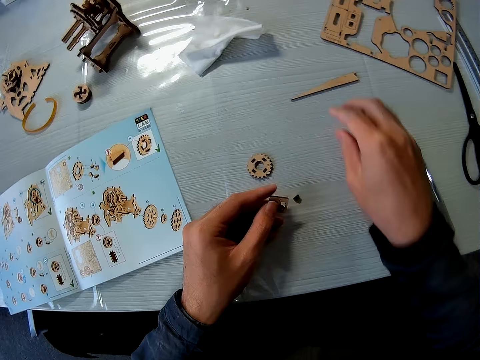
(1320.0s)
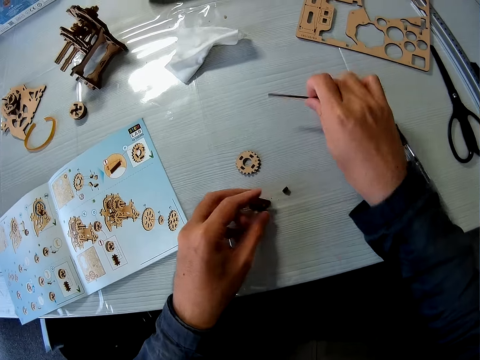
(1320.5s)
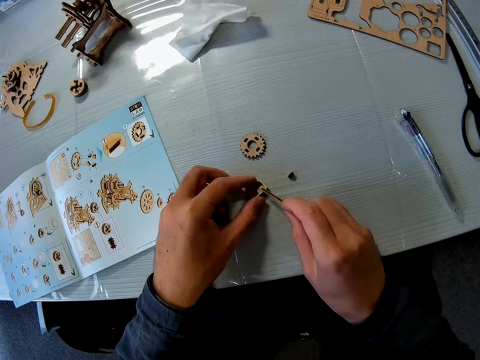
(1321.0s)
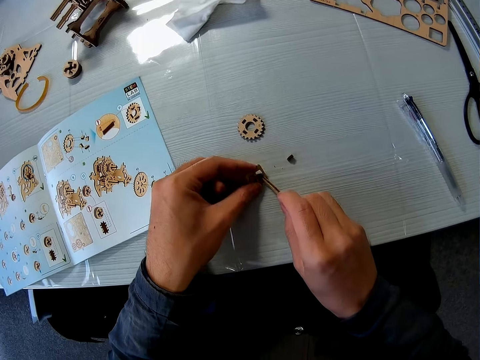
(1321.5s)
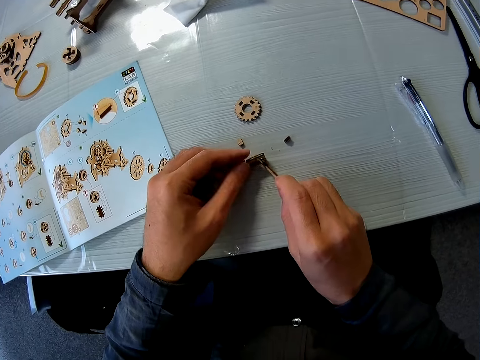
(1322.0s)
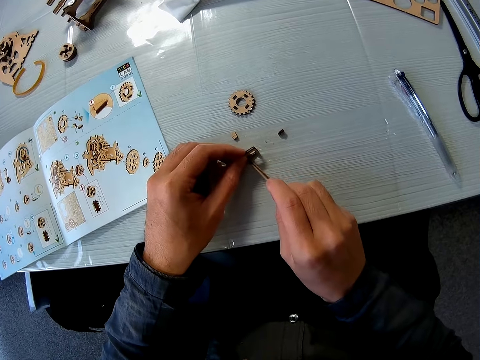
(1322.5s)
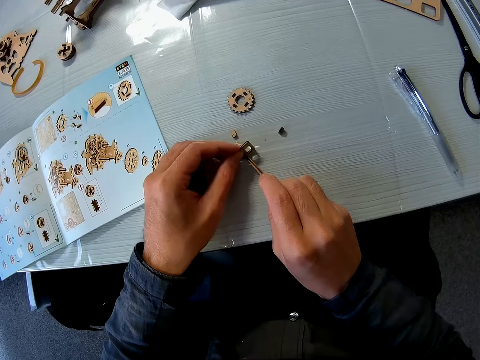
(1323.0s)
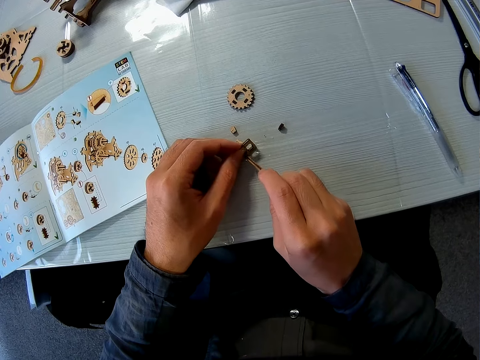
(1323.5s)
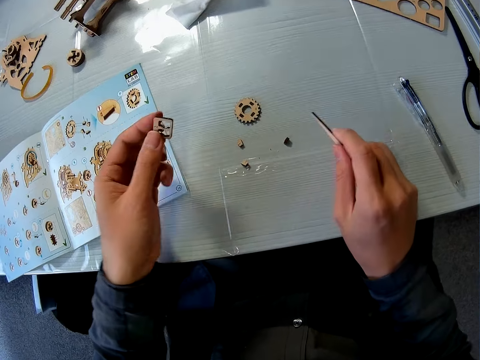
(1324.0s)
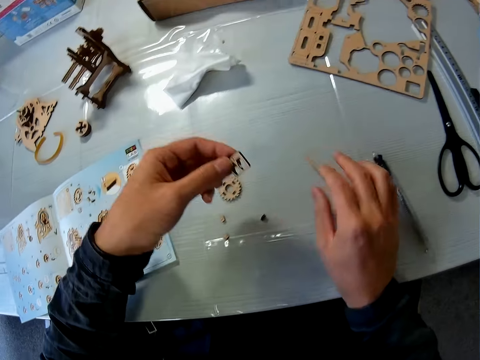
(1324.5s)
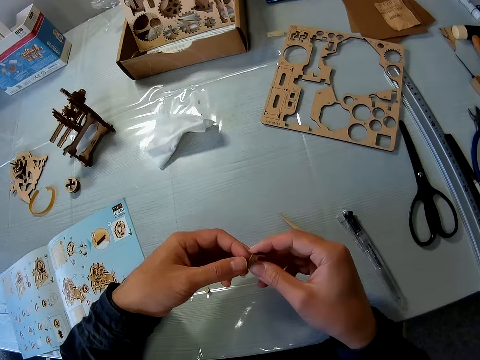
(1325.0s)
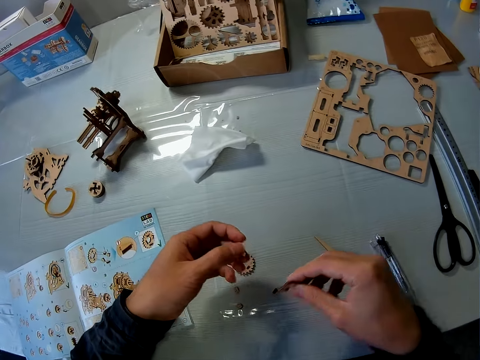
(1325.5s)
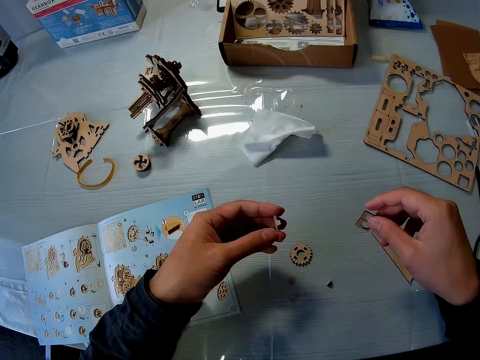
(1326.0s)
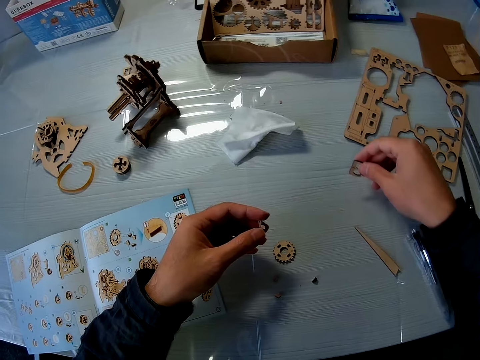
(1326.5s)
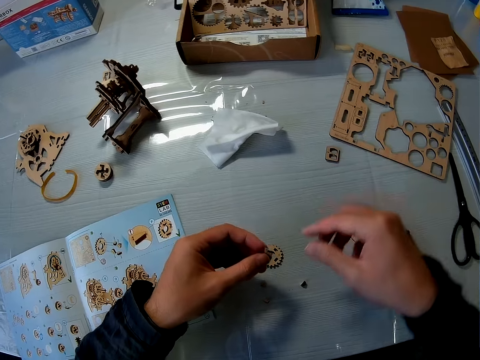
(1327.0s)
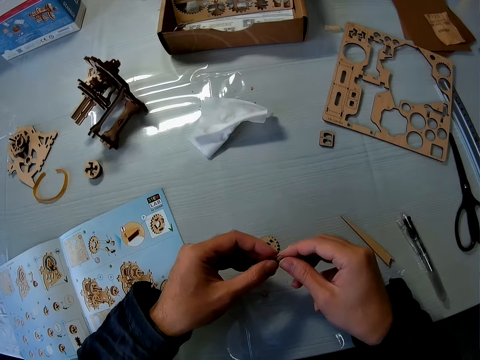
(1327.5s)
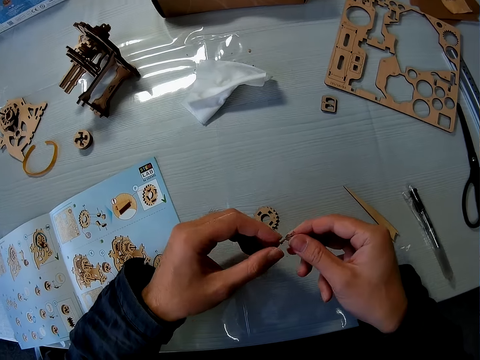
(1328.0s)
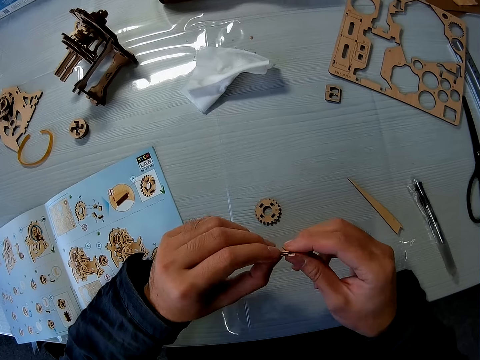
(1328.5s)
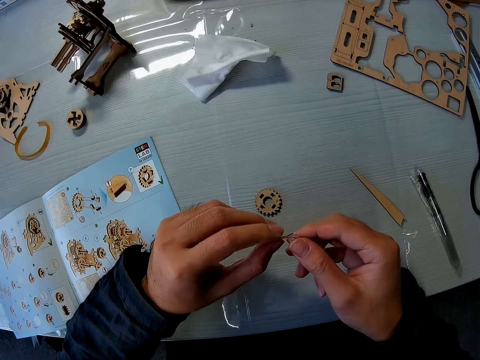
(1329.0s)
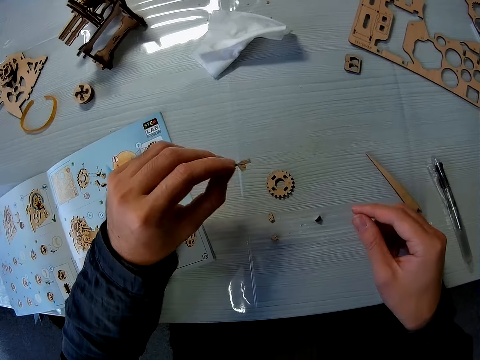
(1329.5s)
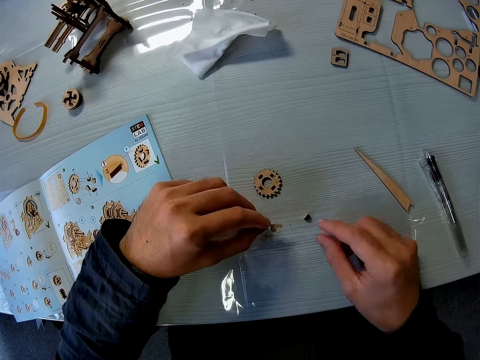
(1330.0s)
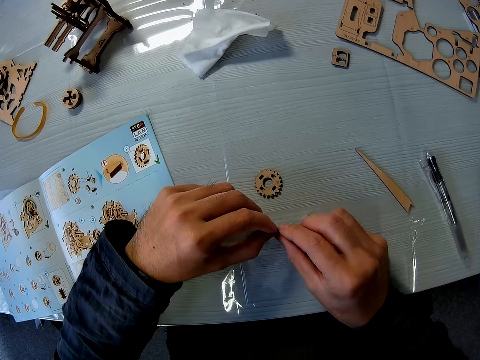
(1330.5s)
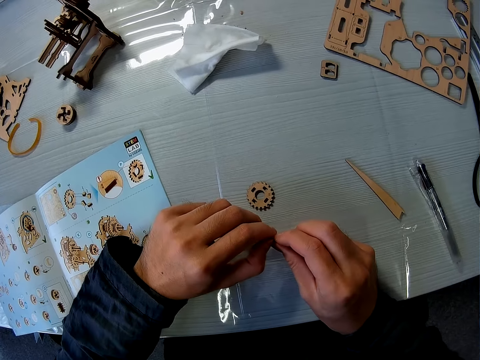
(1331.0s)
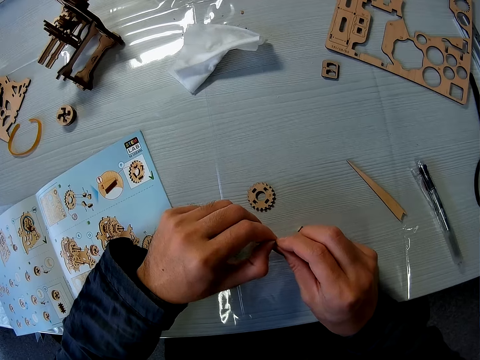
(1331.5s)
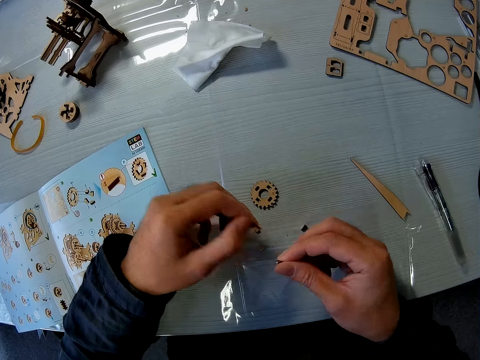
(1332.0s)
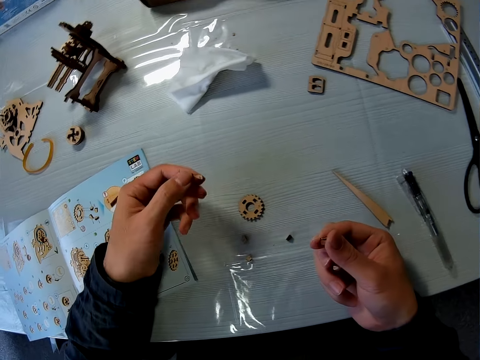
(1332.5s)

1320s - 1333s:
The camera wearer picks the wood file from the table. They take the wood piece. They remove a puzzle piece with the wood file. They open the holes. They drop the wood file on the table. They drop a part of the puzzle sheet on the table. They hold the puzzle piece.

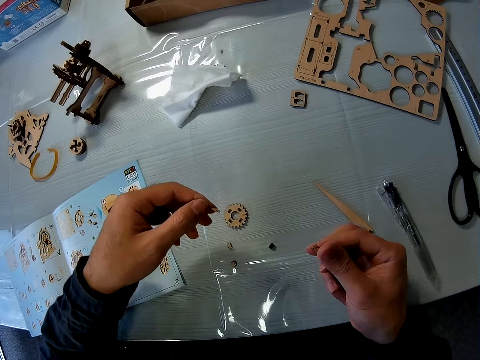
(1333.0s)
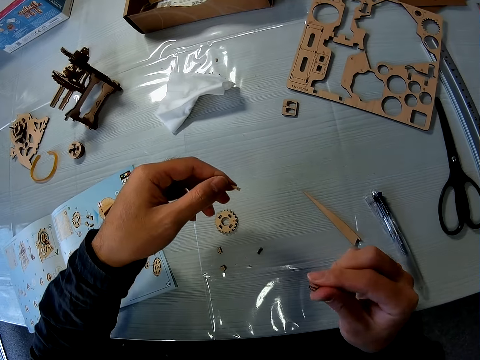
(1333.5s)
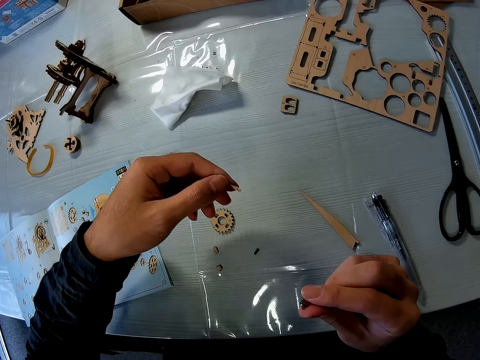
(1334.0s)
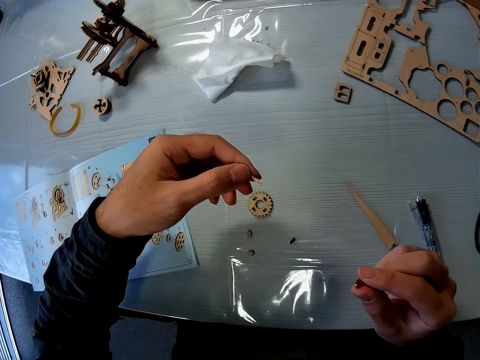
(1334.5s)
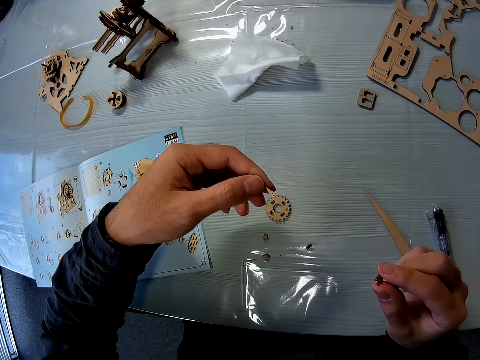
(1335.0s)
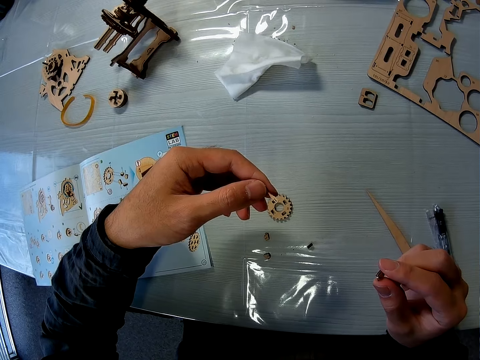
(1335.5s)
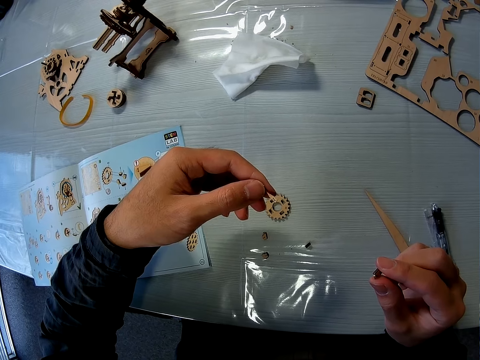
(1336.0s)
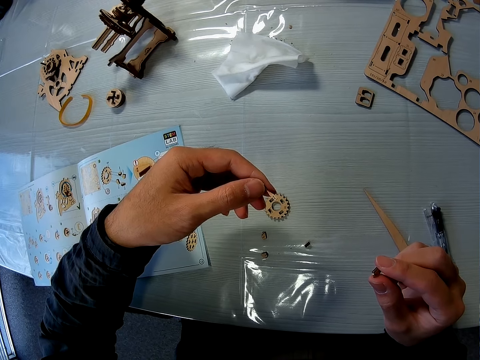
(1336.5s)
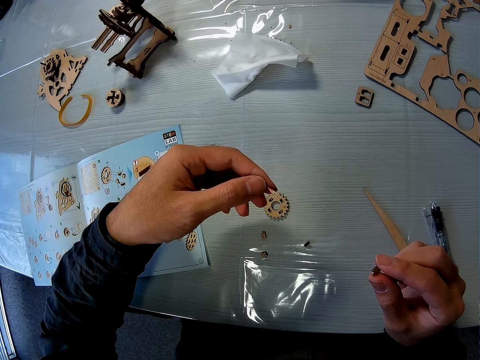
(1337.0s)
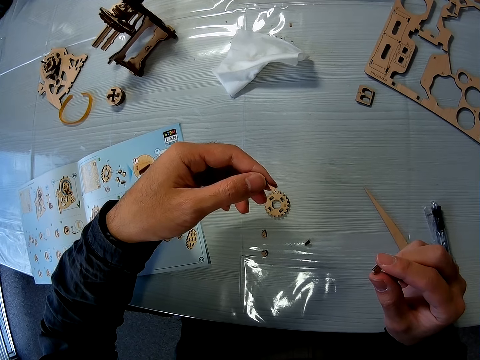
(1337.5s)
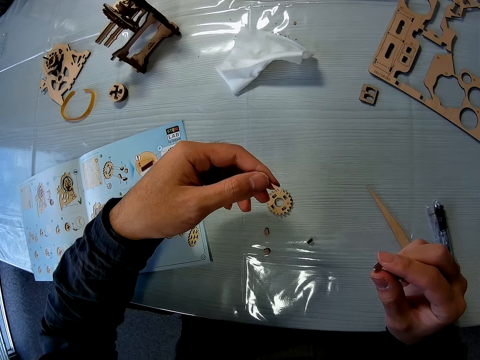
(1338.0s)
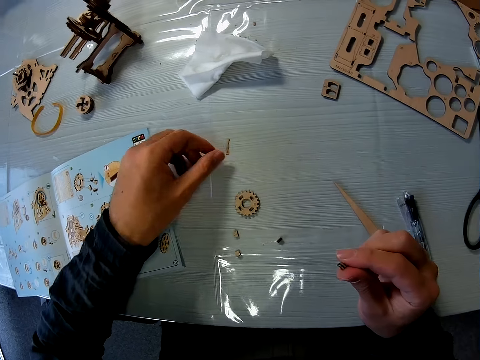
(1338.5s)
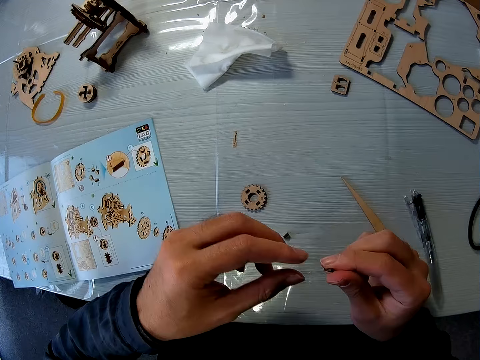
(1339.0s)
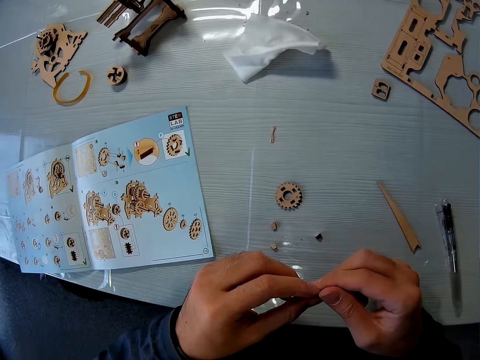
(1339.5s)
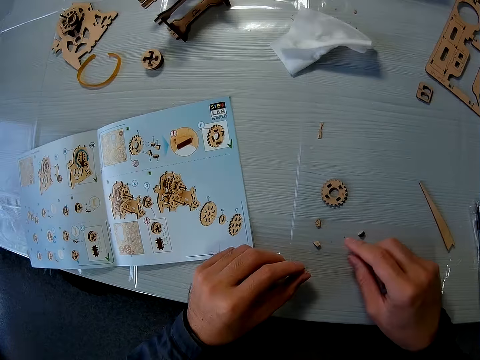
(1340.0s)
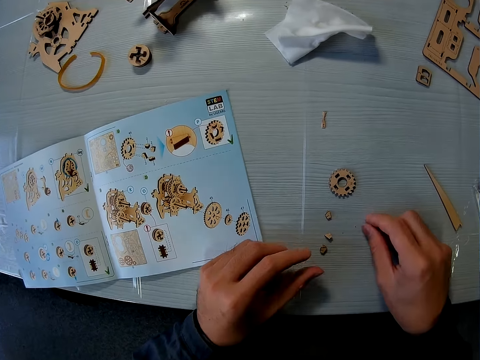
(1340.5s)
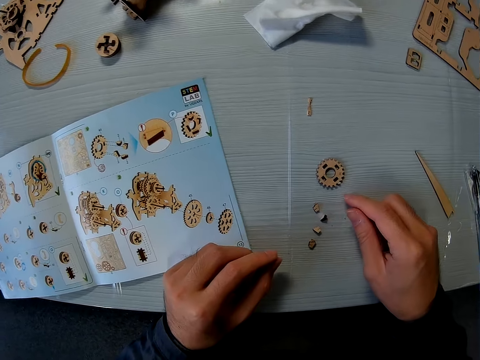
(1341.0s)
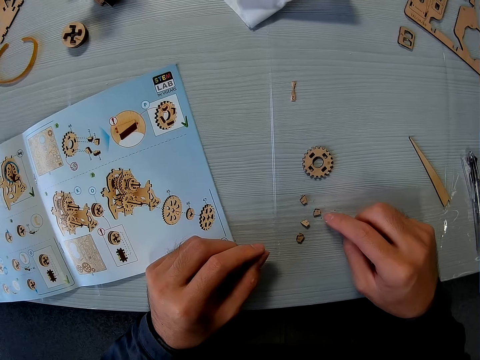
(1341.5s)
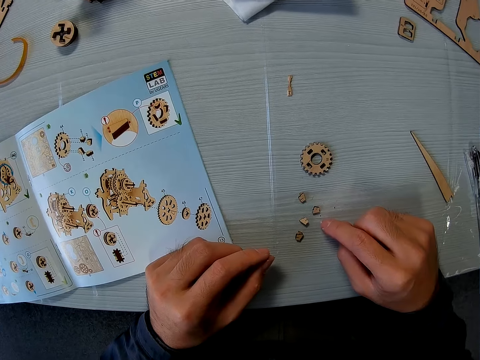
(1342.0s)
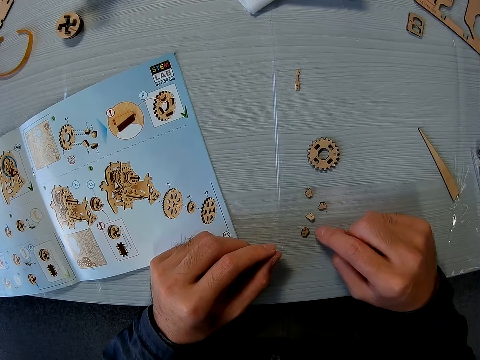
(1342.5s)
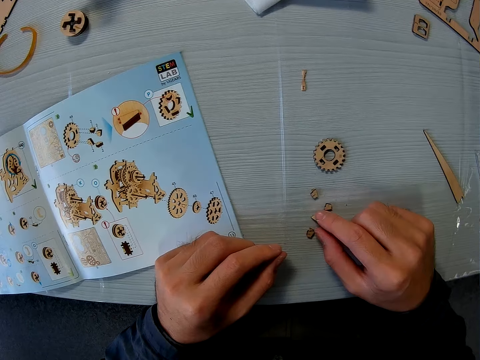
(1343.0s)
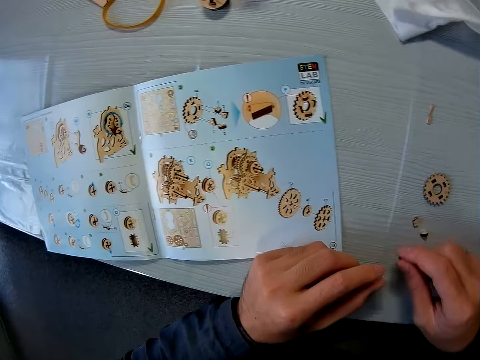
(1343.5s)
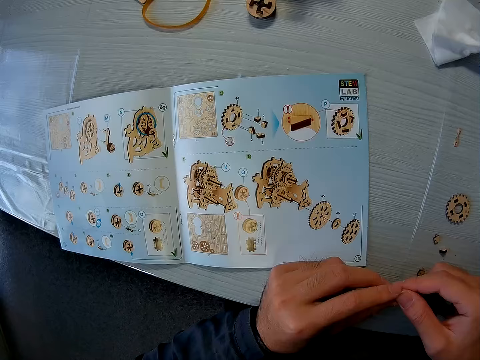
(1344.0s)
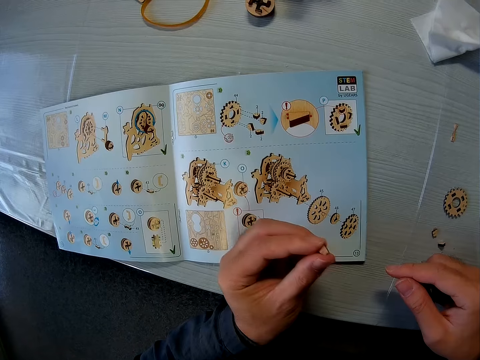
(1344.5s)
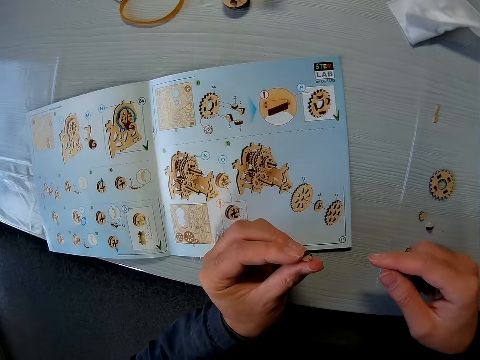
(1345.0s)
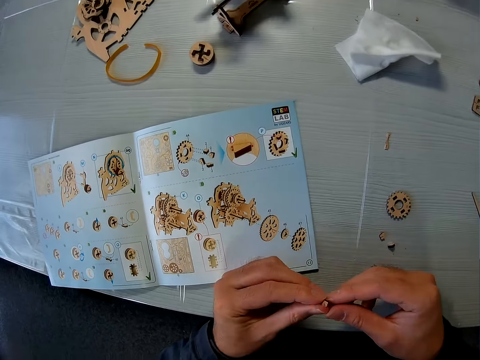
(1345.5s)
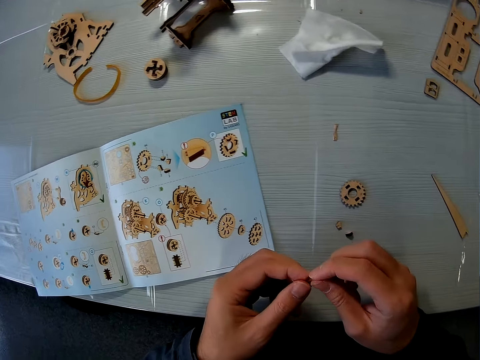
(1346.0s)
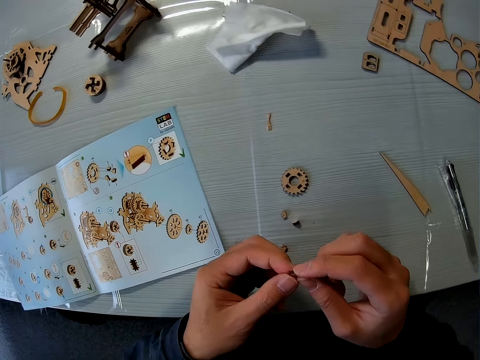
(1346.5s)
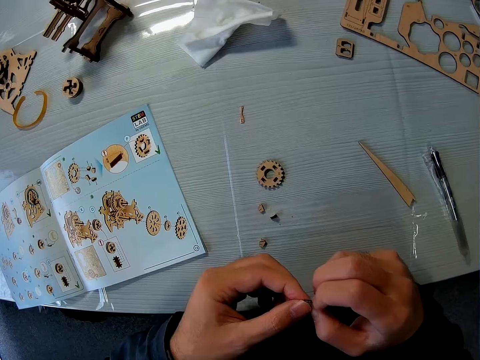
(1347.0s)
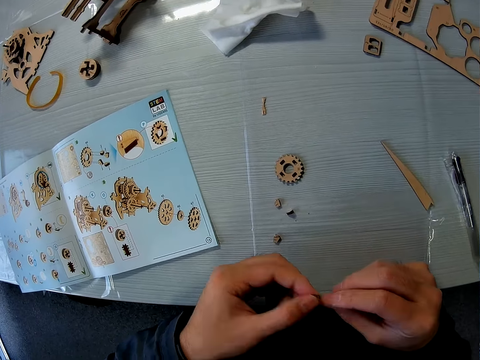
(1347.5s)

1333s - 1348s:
The camera wearer looks at the wood piece. They place the wood piece on the table. They touch the puzzle pieces on the table. They look at the wood pieces. They pick a puzzle piece.
